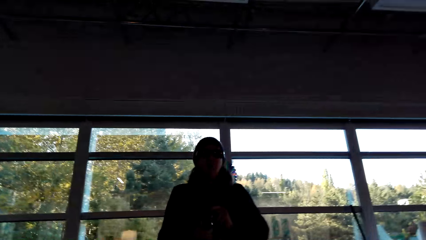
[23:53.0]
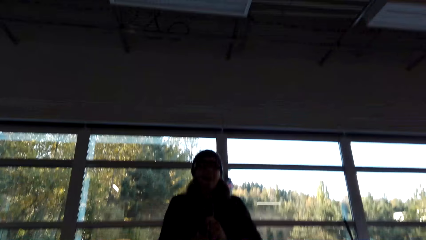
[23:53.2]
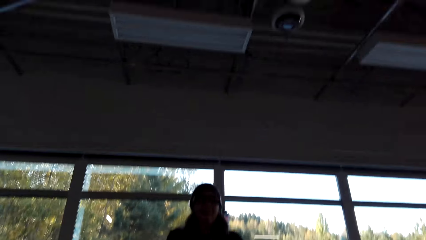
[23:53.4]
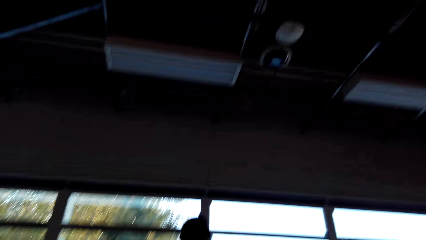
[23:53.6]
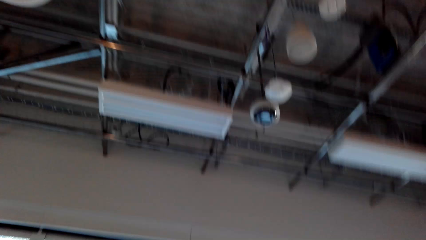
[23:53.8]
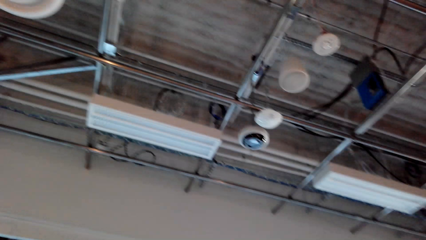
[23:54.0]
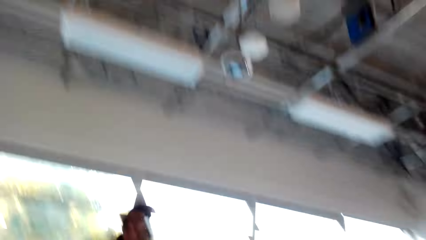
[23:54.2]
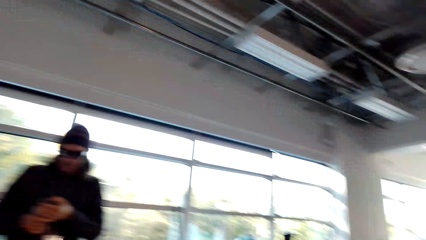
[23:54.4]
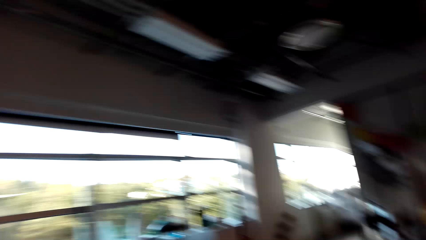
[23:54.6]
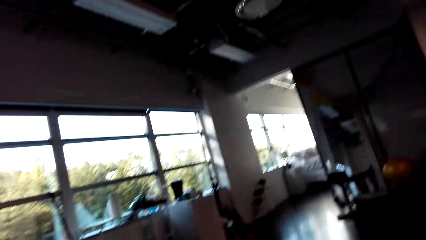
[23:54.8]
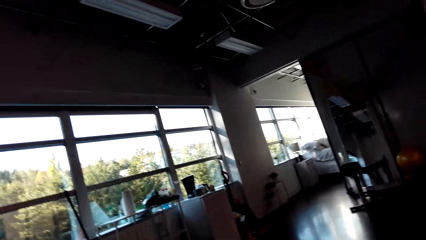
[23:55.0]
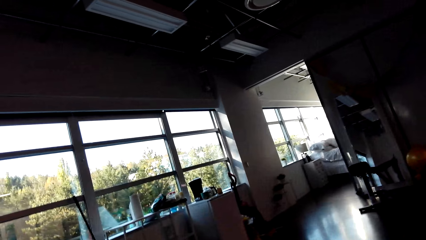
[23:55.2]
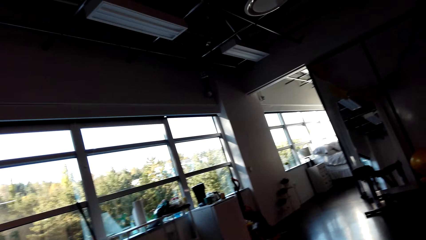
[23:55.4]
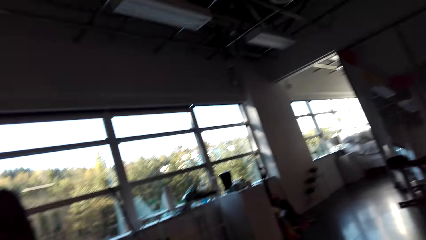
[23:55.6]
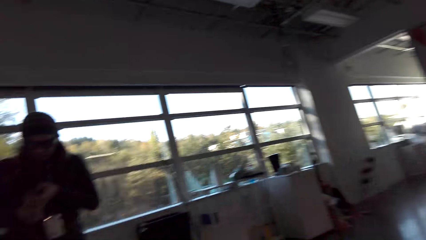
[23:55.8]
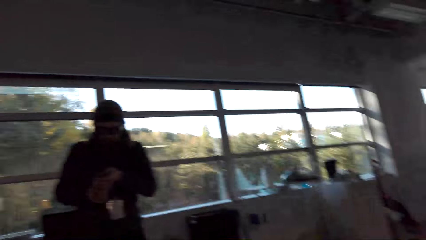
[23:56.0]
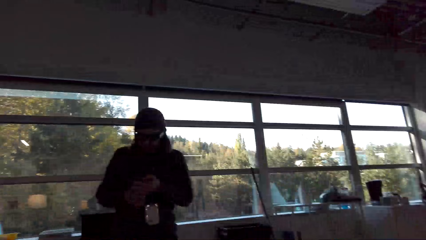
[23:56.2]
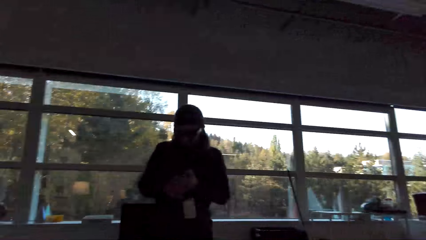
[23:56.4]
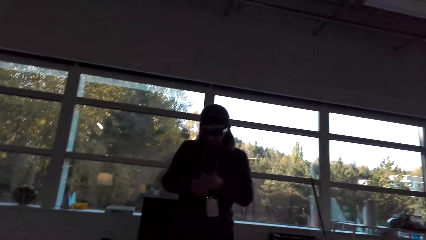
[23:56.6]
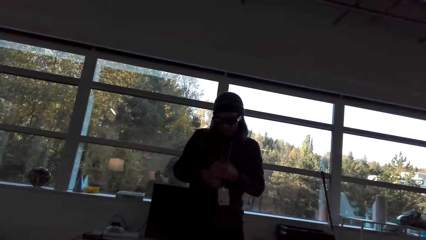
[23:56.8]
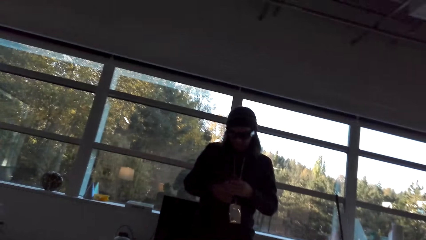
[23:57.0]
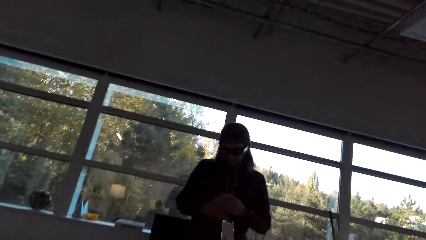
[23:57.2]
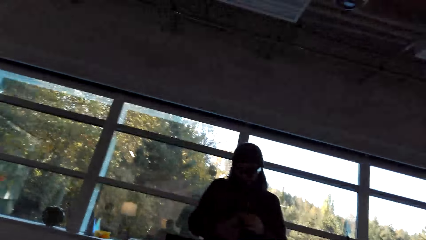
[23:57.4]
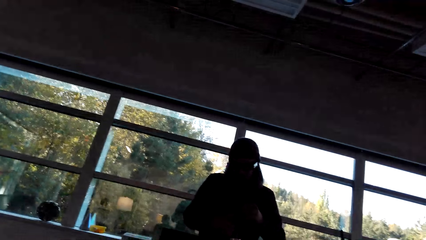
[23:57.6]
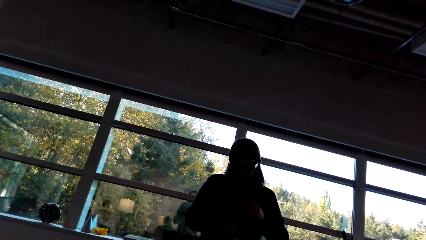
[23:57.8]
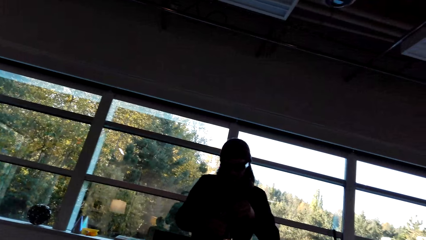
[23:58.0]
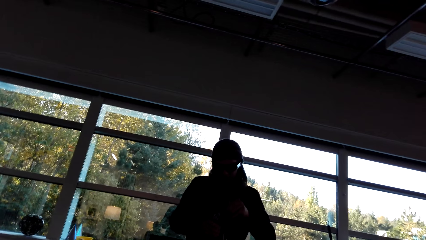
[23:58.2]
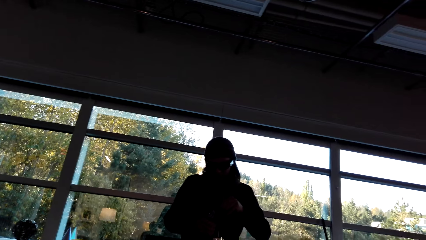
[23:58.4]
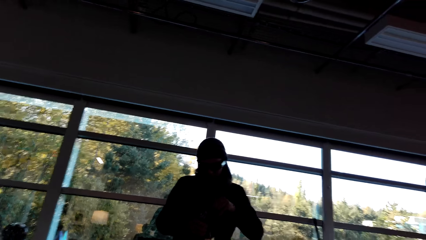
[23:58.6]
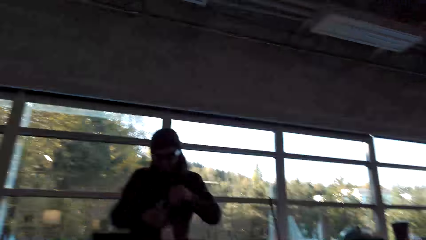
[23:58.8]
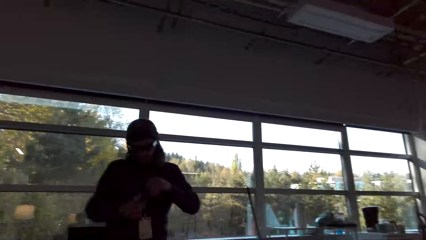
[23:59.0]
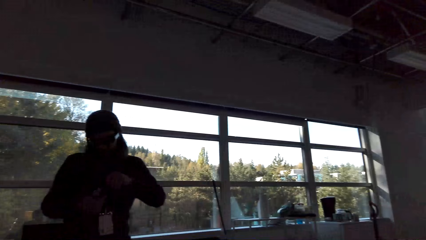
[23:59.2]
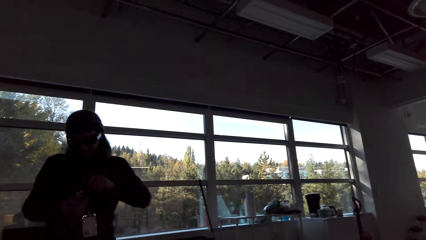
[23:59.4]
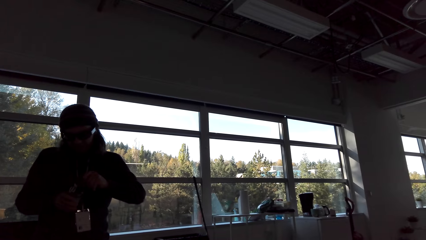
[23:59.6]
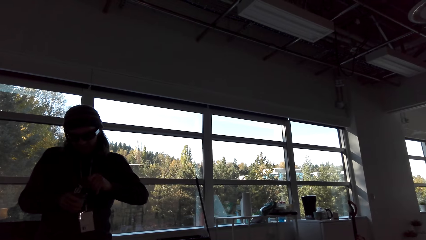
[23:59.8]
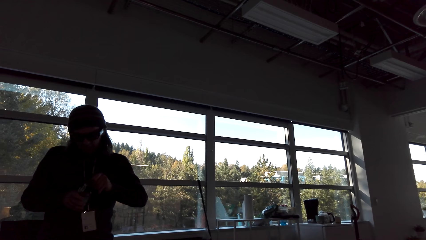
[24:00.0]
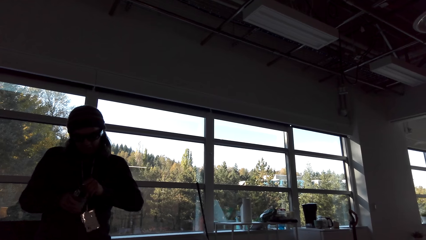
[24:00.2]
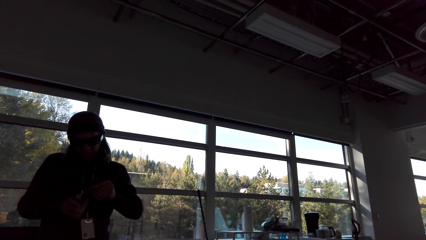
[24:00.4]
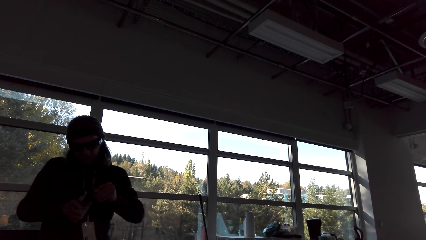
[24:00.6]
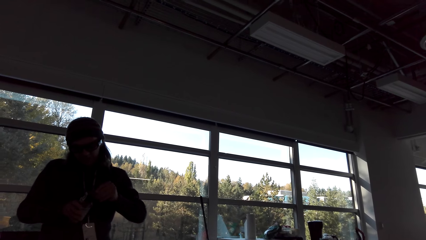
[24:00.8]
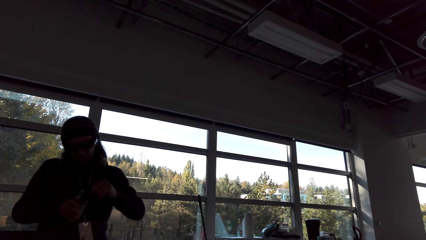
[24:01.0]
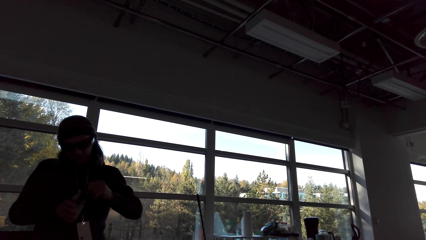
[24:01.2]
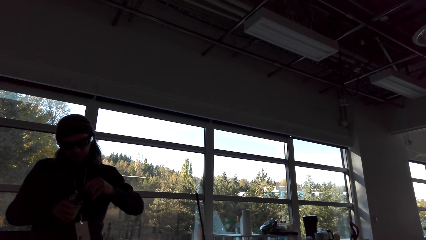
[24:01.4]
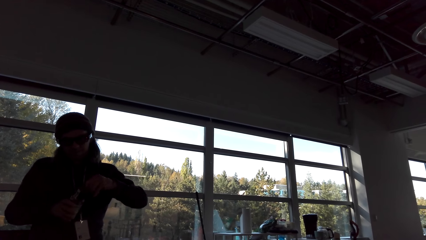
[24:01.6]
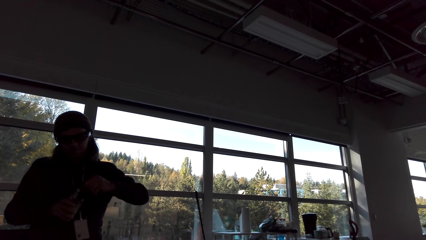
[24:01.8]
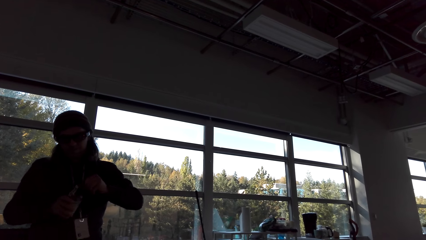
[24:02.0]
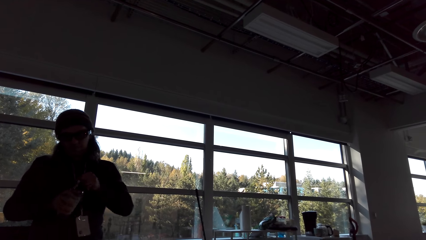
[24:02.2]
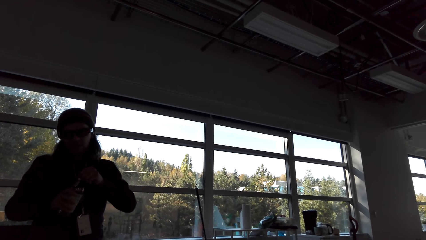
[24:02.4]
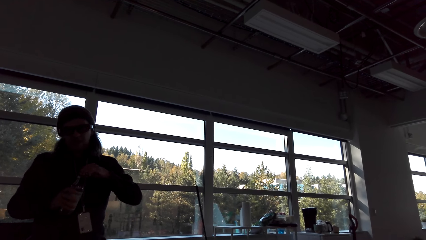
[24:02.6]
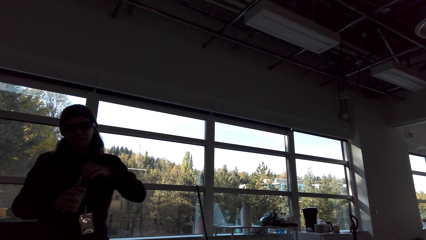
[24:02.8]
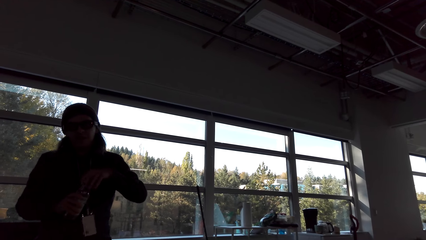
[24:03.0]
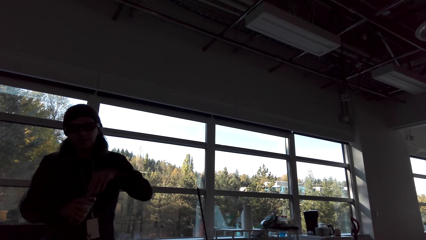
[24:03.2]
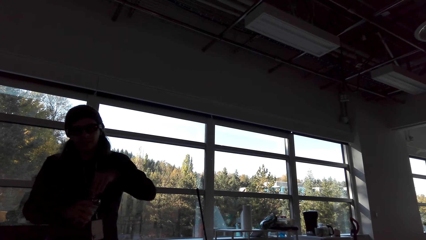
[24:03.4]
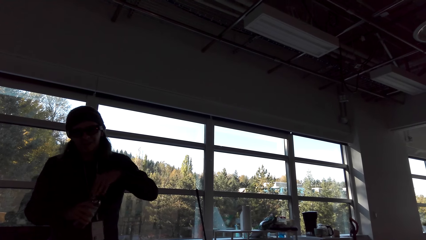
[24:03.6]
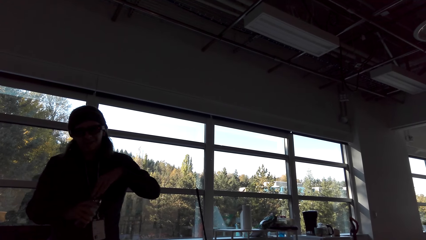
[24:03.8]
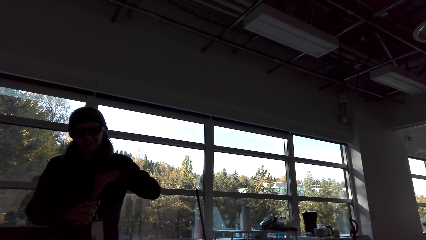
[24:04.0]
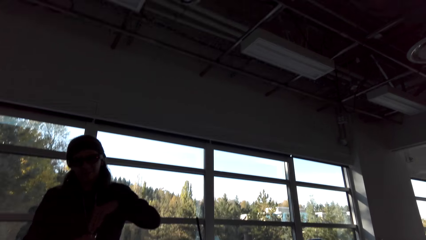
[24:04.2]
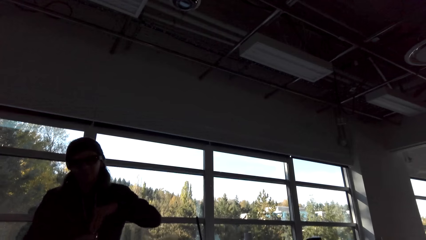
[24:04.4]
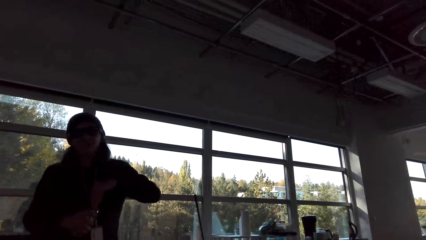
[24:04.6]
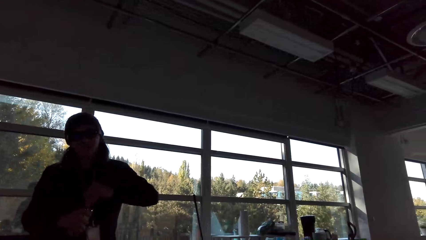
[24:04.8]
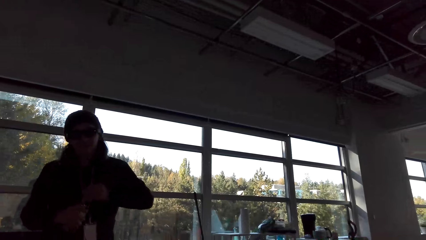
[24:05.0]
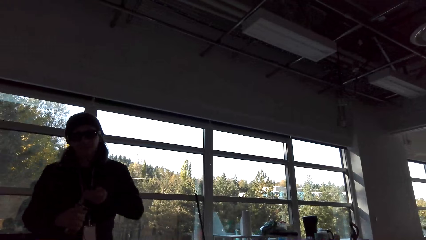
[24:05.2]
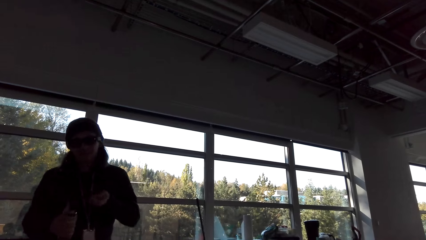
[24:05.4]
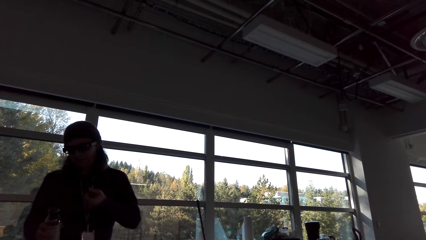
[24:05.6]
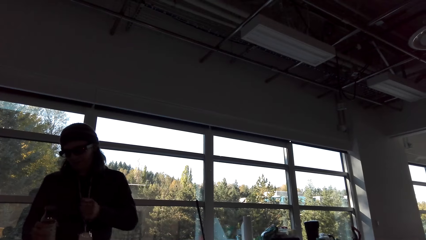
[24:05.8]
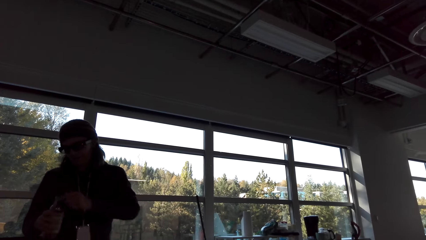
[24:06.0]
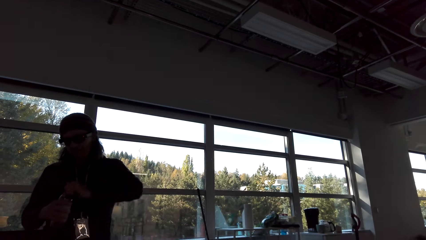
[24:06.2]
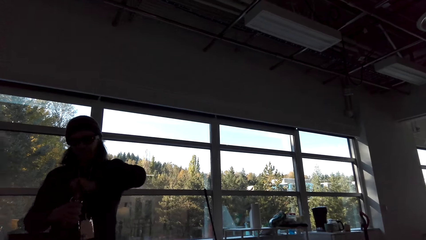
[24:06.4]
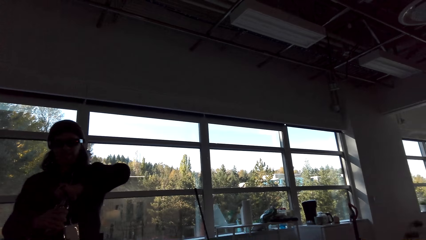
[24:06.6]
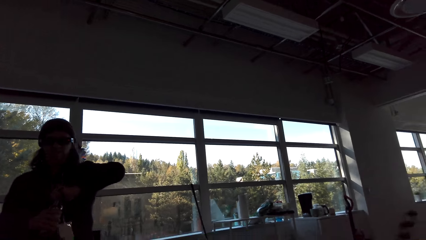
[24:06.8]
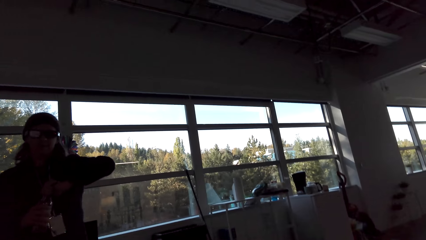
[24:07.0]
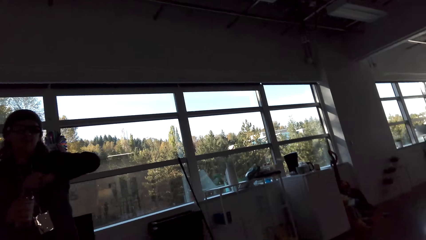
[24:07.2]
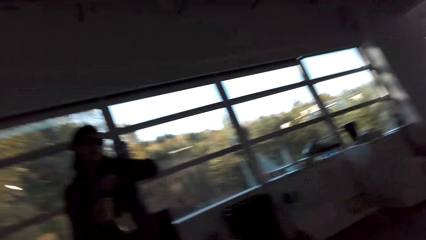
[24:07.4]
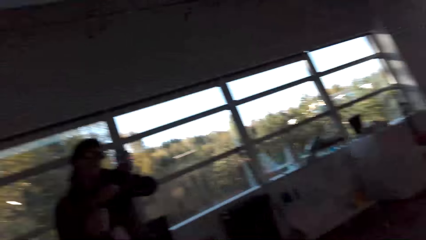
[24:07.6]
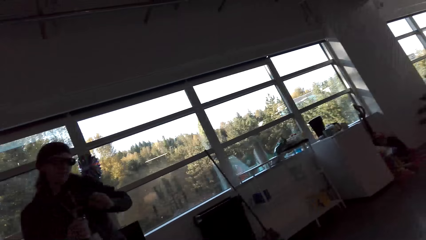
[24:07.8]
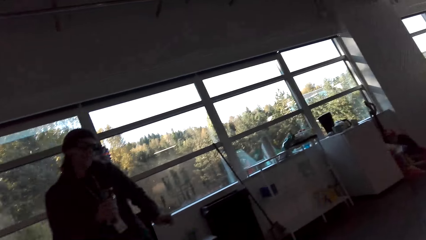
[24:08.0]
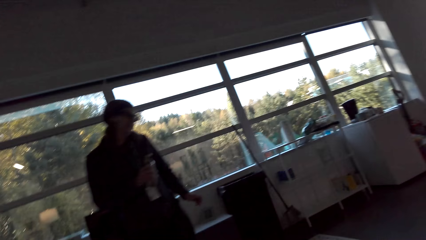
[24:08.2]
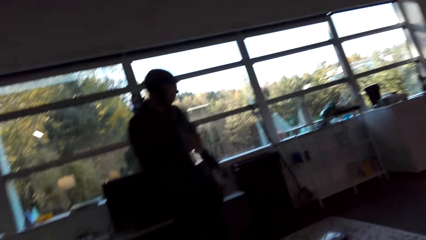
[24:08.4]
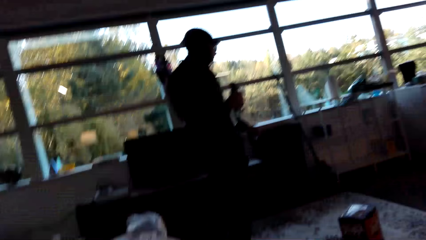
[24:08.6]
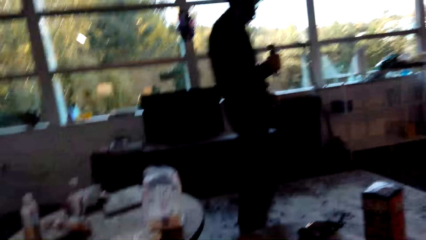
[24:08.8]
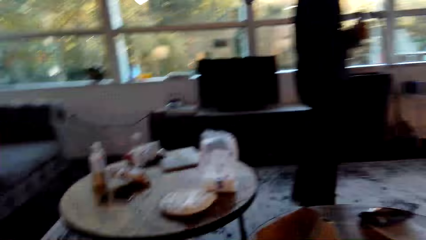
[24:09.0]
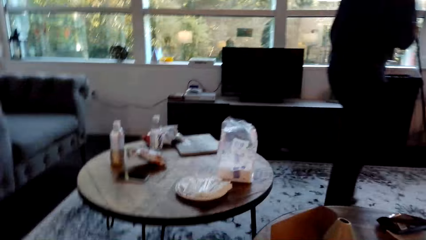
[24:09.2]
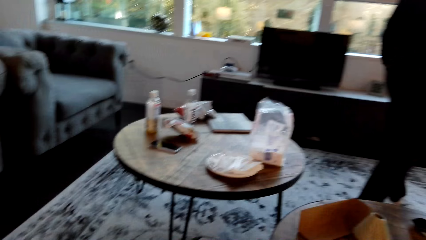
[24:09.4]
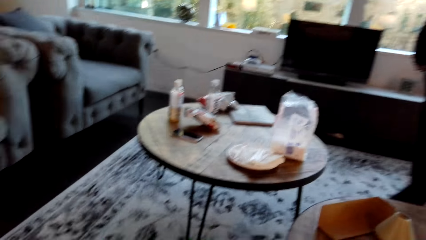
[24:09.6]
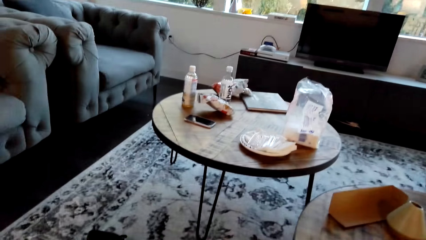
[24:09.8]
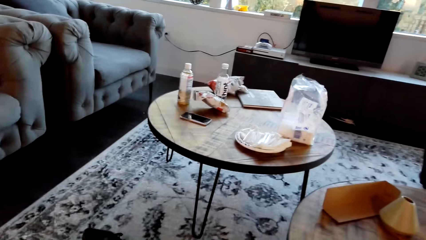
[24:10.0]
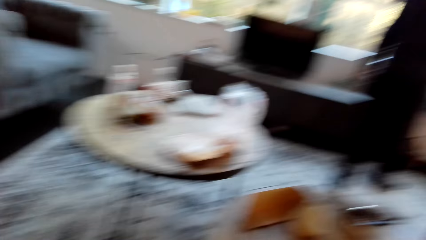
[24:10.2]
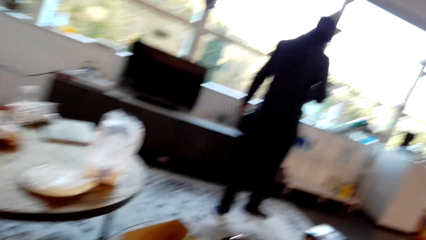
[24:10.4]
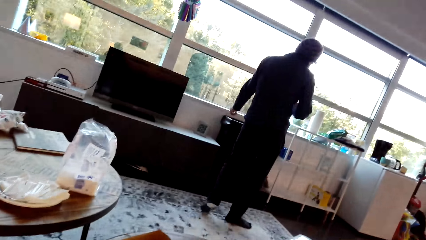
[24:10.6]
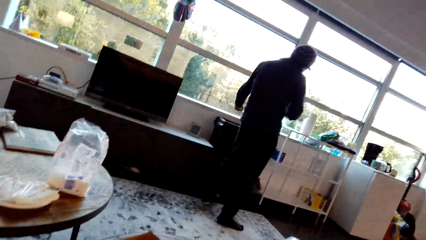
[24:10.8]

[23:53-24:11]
The camera wearer looks around the living room. They interact with a man. They look around the living room.
